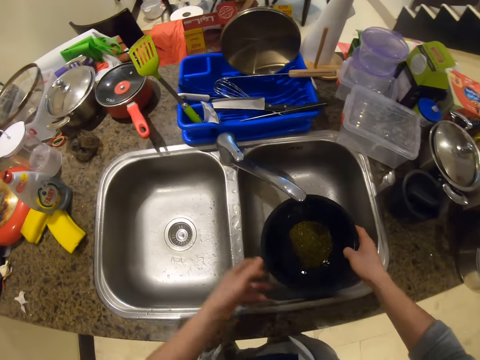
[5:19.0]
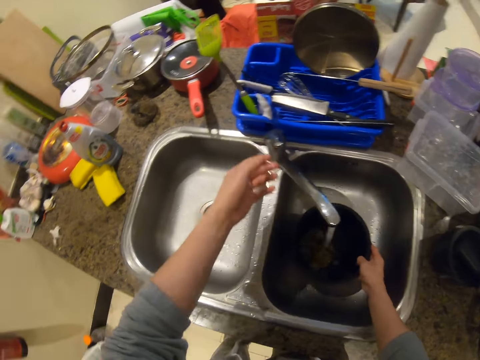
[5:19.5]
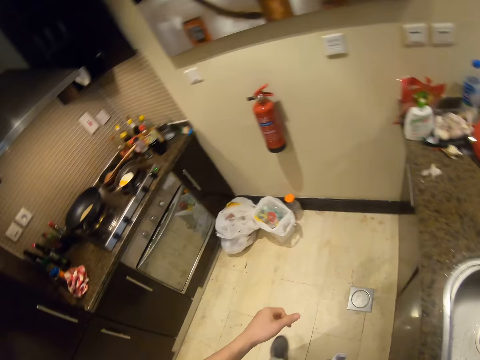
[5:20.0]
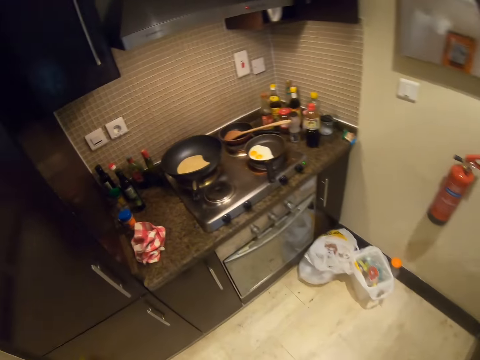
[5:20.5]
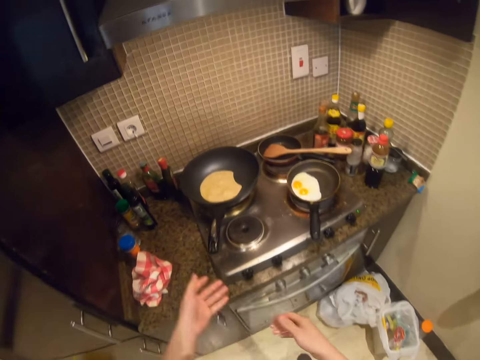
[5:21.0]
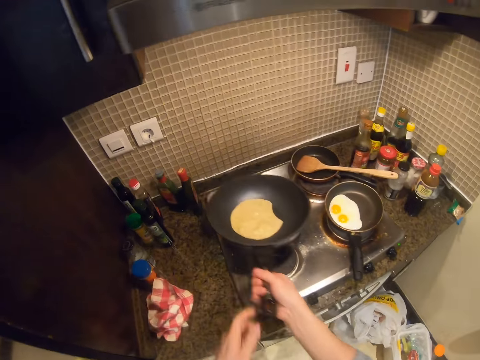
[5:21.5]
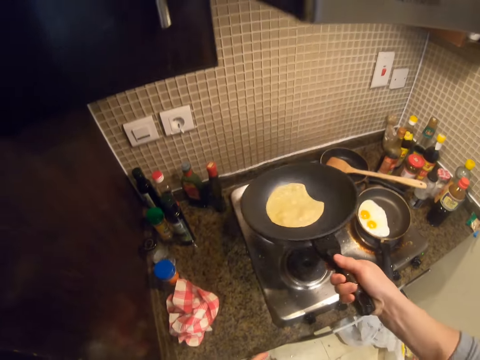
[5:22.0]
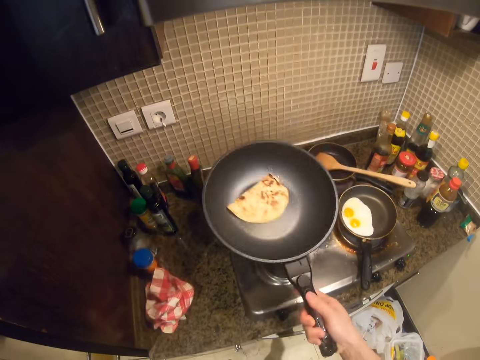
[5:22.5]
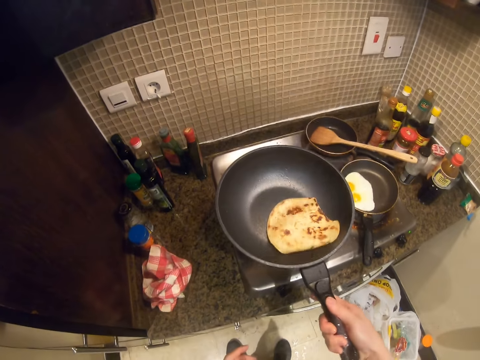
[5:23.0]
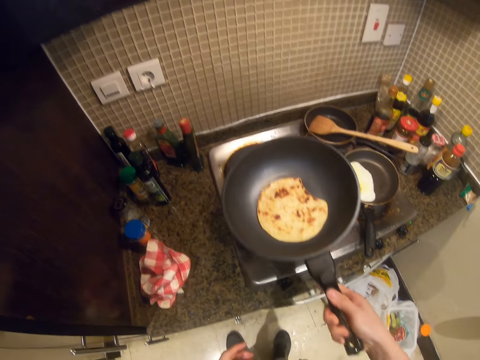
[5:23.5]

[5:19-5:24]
The camera wearer places the bowl in the kitchen sink with his right hand. He fills the bowl in his right hand with water from the tap. He opens the tap with his left hand. He holds a frying pan with his left hand. He walks around. He picks the frying pan from a cooker with his right hand. He shakes the pancake in the frying pan with his right hand. He turns the pancake in the frying pan with his right hand. He shakes the pancake in the frying pan with his right hand.

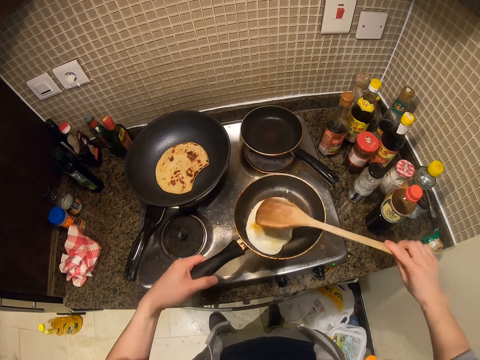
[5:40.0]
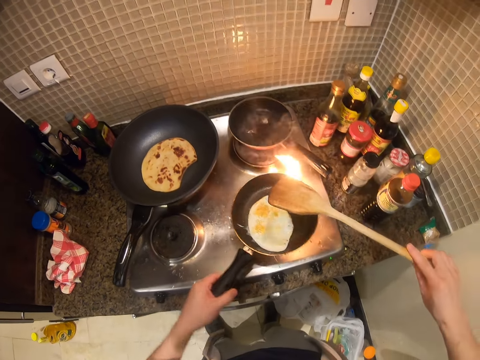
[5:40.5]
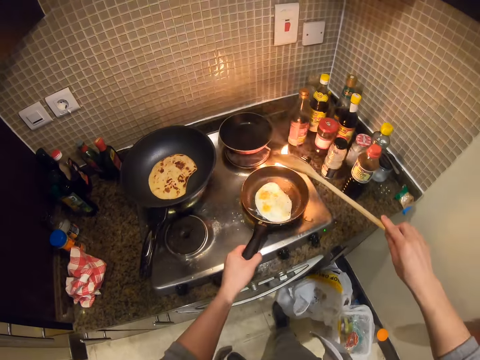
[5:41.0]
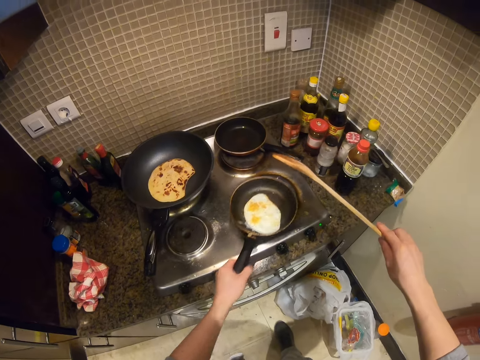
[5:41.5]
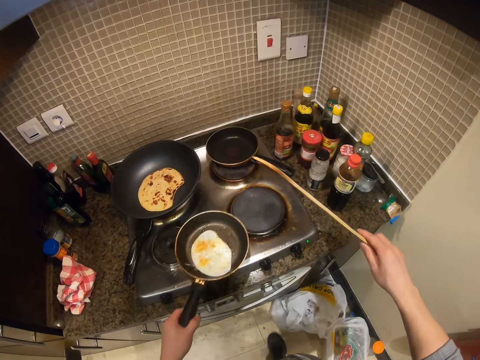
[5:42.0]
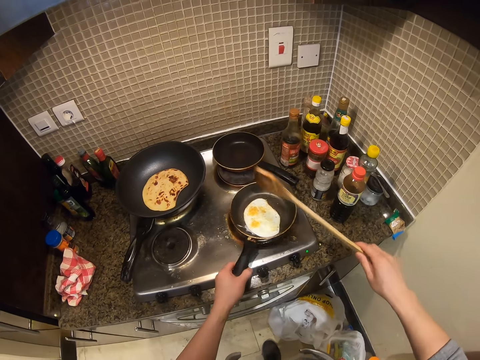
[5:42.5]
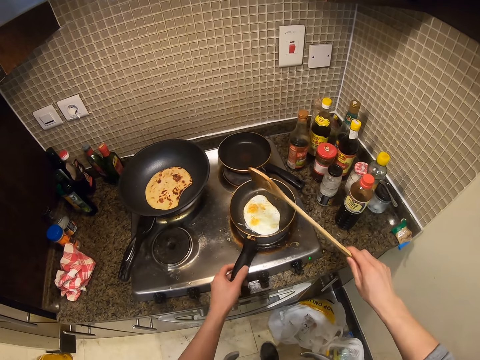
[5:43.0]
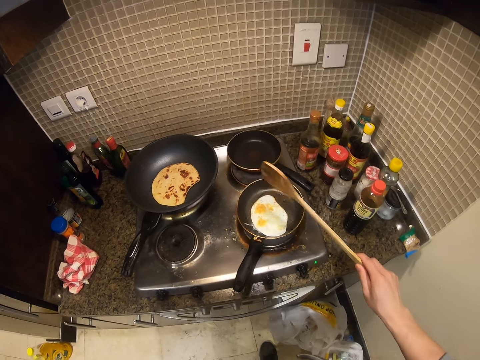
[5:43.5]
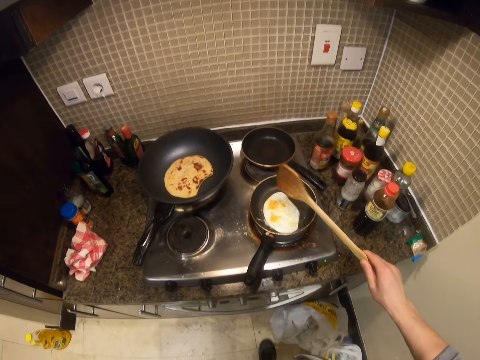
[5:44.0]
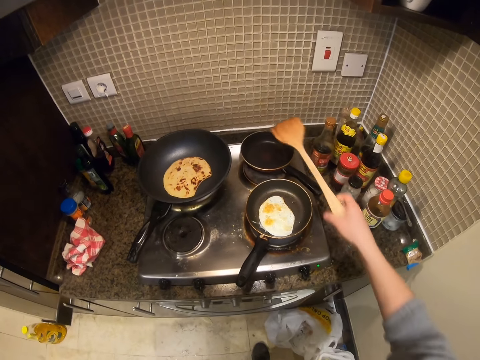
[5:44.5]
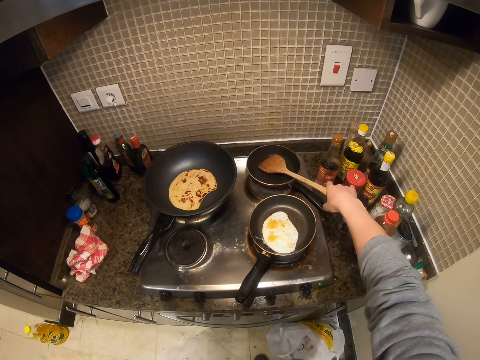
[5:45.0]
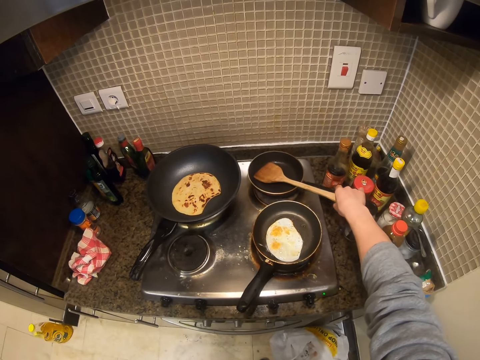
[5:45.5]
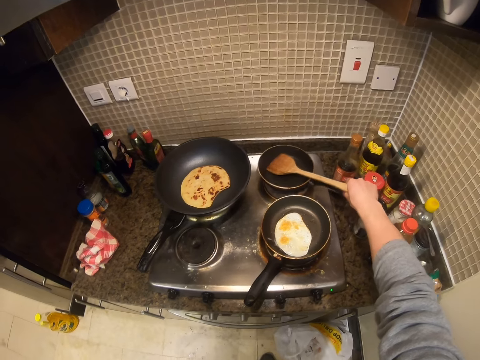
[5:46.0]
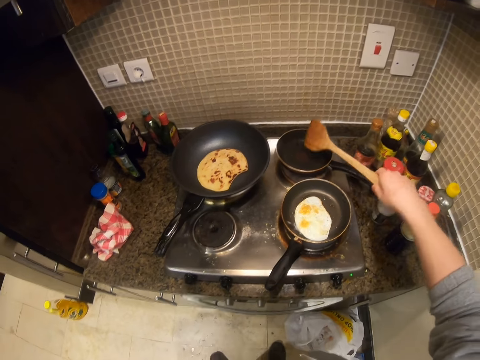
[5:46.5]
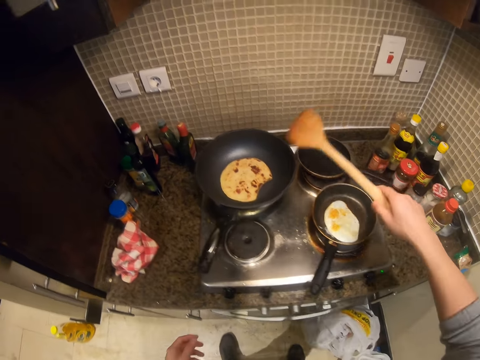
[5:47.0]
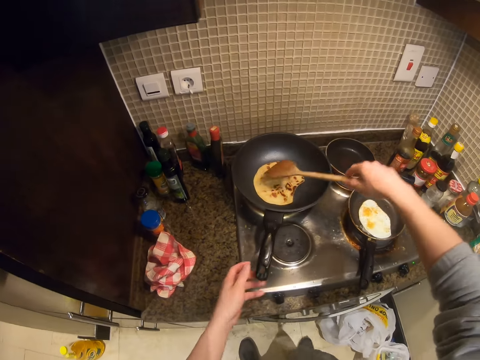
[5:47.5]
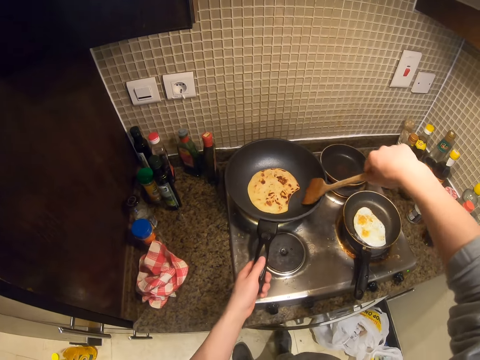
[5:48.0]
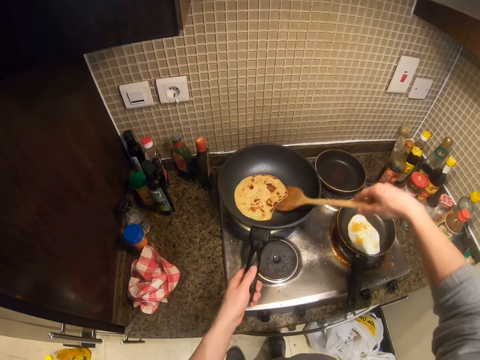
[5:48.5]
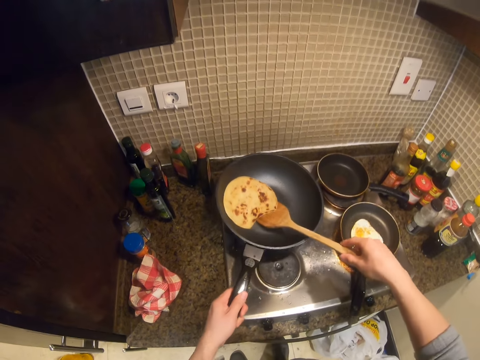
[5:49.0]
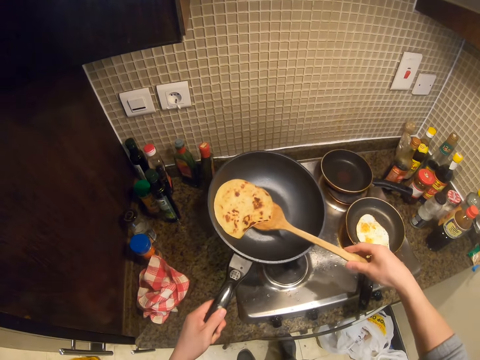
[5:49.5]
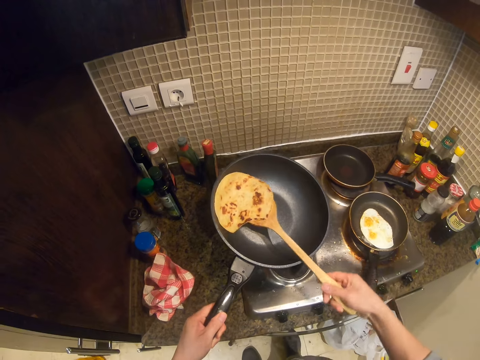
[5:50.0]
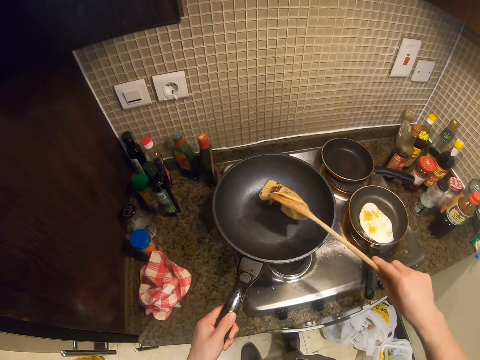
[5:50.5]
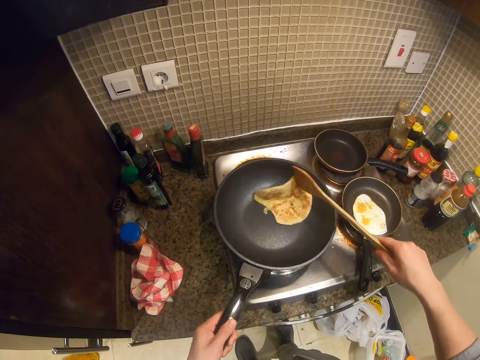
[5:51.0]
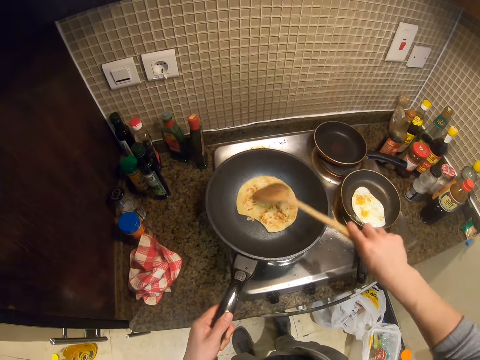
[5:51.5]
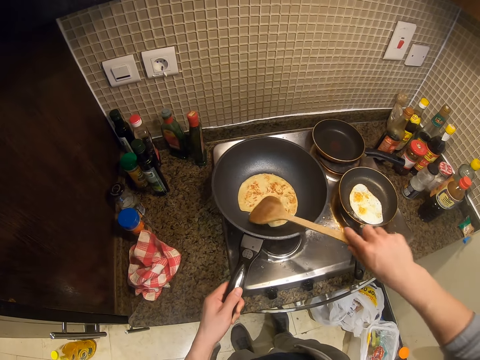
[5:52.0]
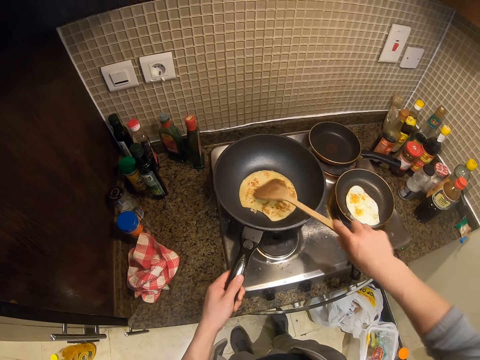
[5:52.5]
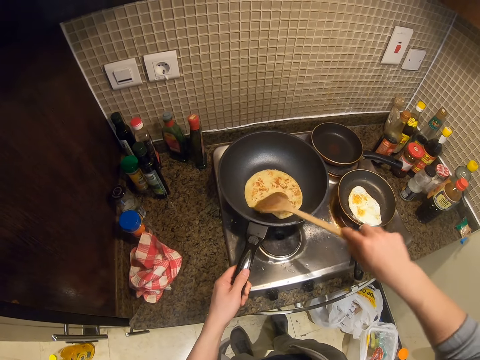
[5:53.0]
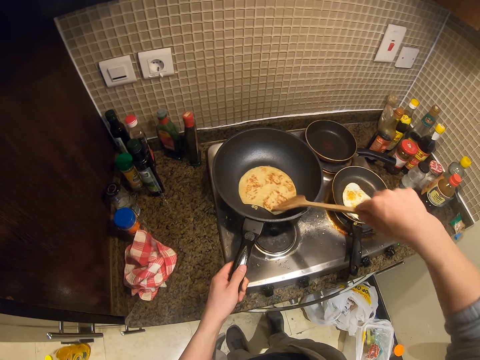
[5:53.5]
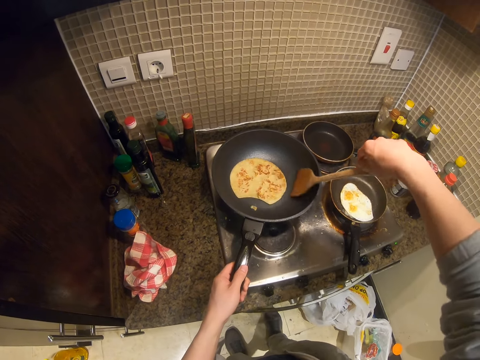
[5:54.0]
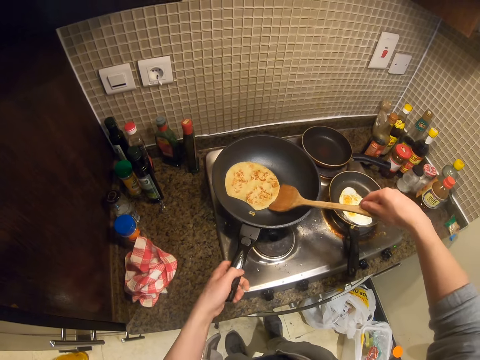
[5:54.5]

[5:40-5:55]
The camera wearer places the frying pan on the cooker with his left hand. He picks the frying pan from the cooker with his left hand. He places the frying pan on the cooker with his left hand. He shakes the spatula over the frying pan with his right hand. He places the spatula in the frying pan on the cooker with his right hand. He picks the spatula from the frying pan on the cooker with his right hand. He touches the pancake in the frying pan with the spatula in his right hand. He holds the frying pan with his left hand. He picks the frying pan from the cooker with his left hand. He turns the pancake in the frying pan with the spatula in his right hand. He moves the pancake in the frying pan with the spatula in his right hand. He places the frying pan on the cooker with his left hand.

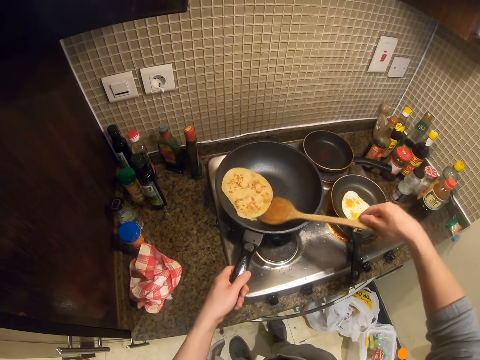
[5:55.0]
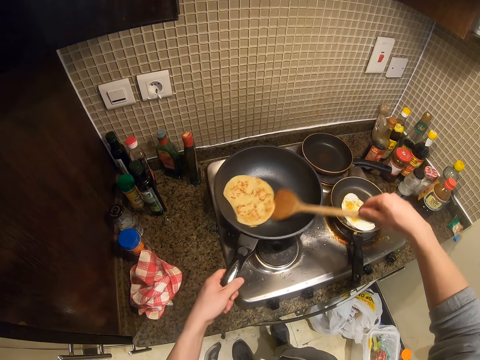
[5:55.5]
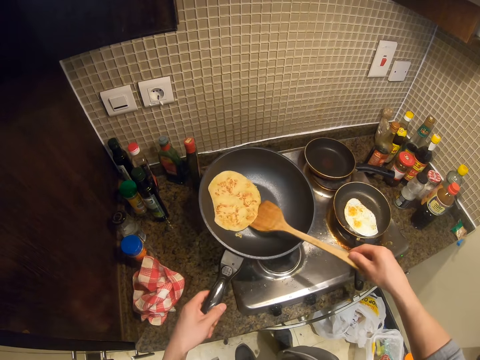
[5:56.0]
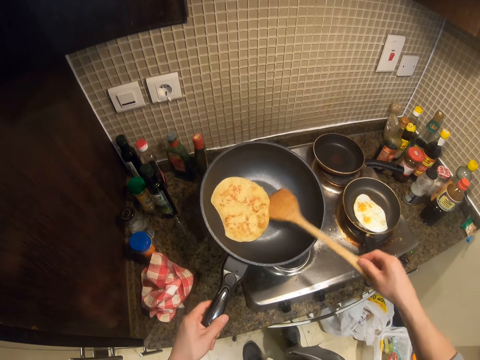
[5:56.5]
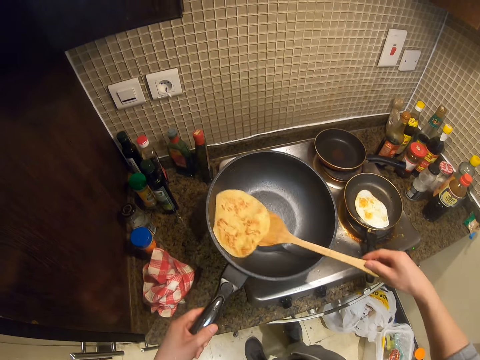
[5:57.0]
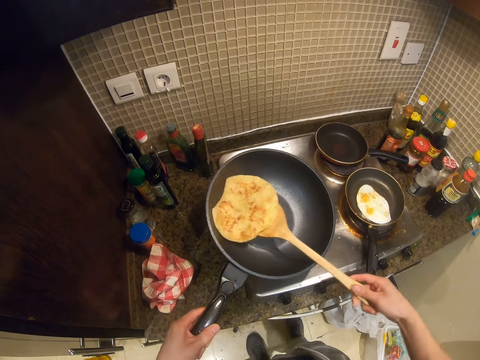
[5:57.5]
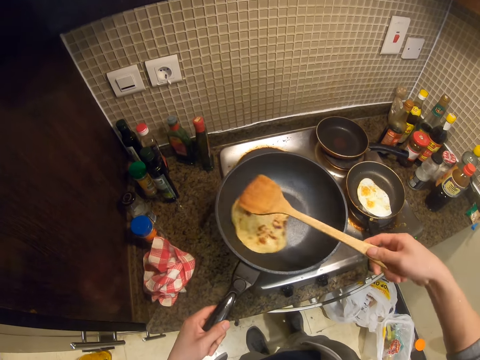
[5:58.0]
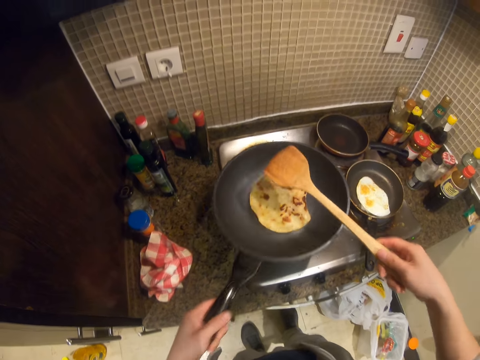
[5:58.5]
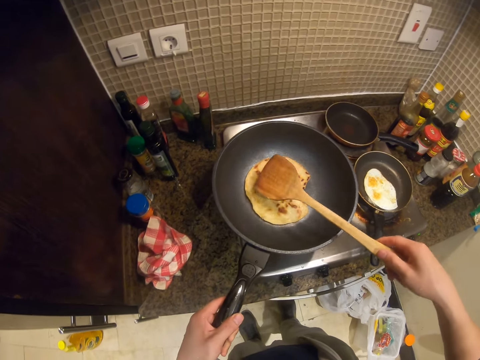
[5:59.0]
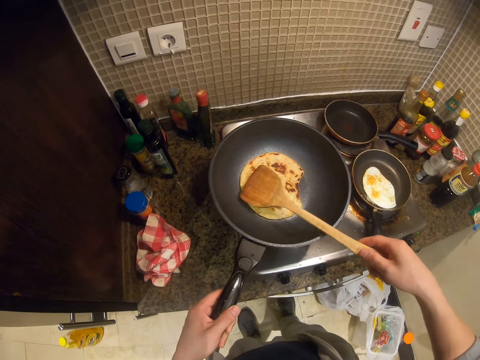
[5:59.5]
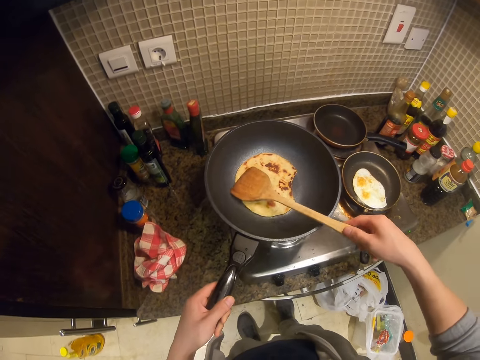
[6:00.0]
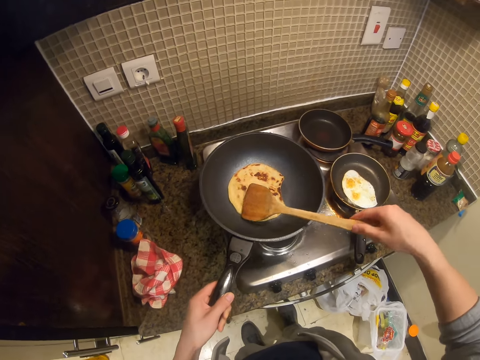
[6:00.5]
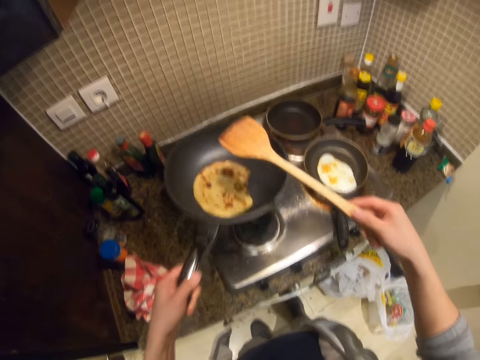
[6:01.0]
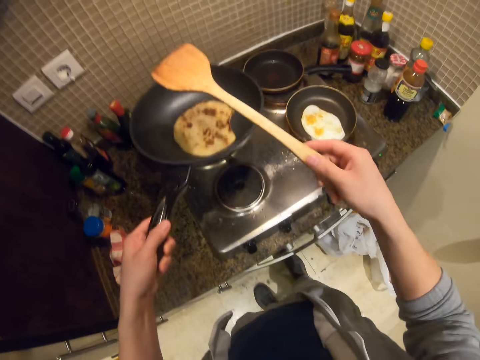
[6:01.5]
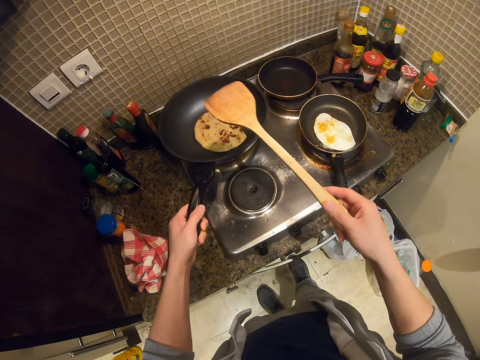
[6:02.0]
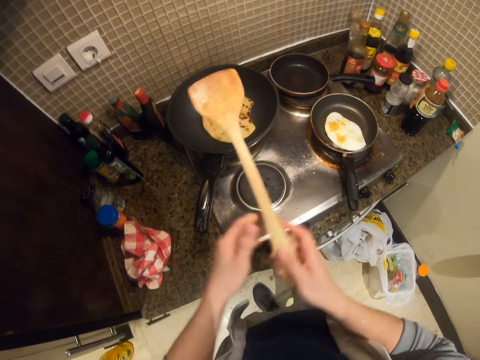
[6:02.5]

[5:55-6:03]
The camera wearer picks the frying pan from the cooker with his left hand. He turns the pancake in the frying pan with the spatula in his right hand. He shakes the pancake in the frying pan with his left hand. He touches the pancake in the frying pan with the spatula in his right hand. He shakes the pancake in the frying pan with his left hand. He places the frying pan on the cooker with his left hand.
